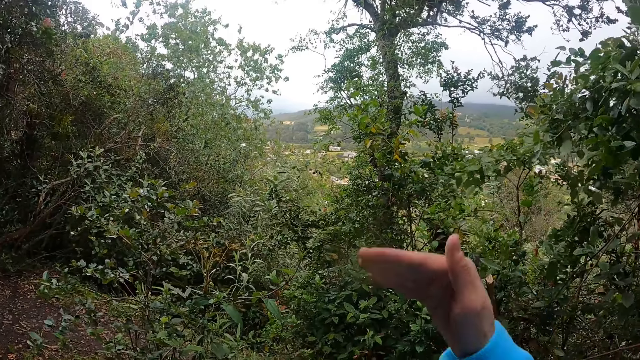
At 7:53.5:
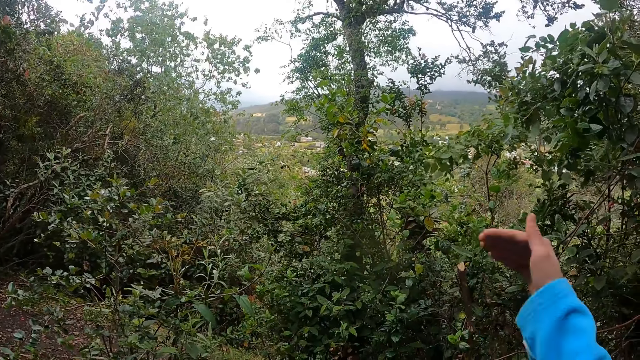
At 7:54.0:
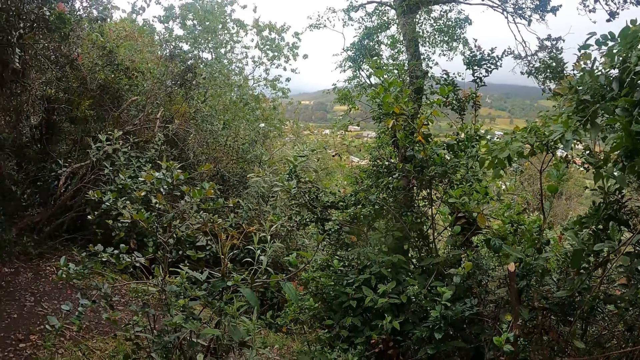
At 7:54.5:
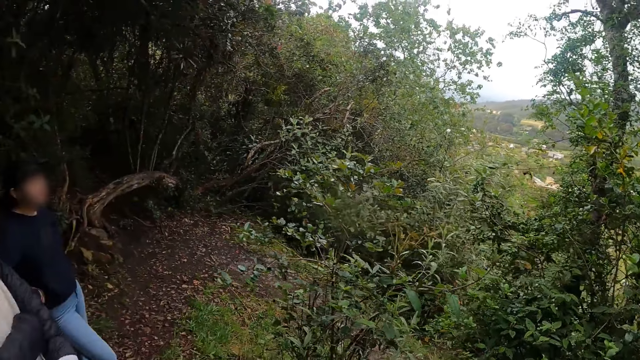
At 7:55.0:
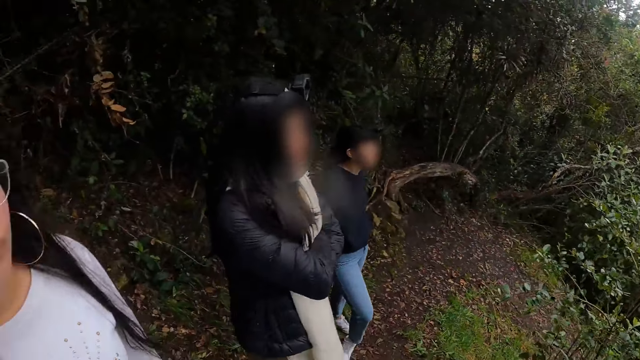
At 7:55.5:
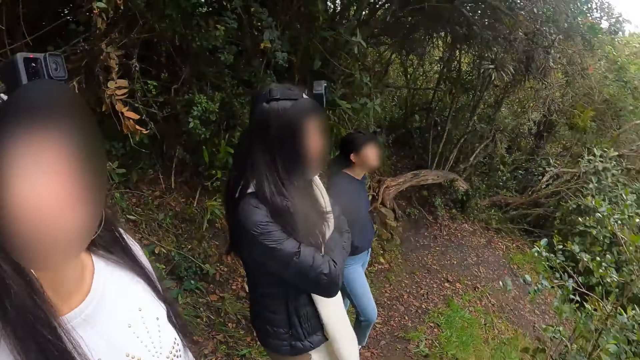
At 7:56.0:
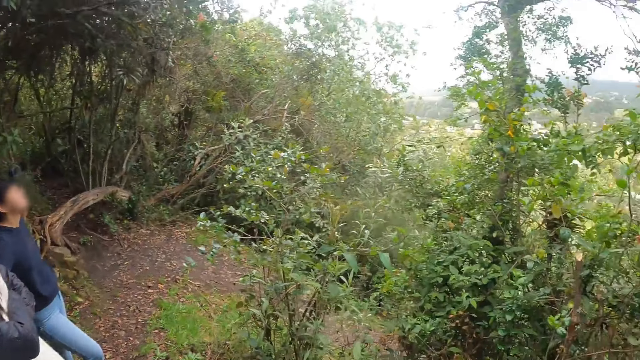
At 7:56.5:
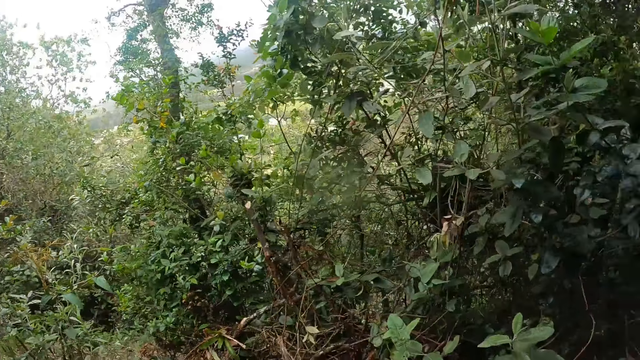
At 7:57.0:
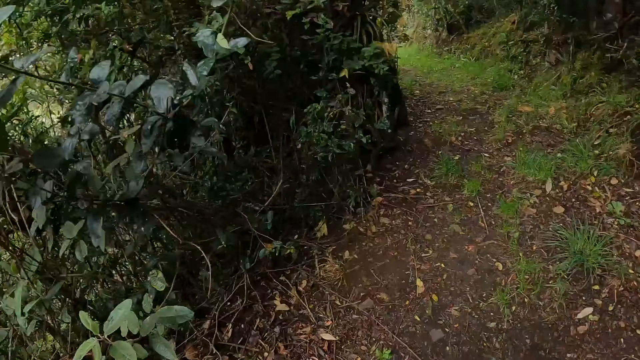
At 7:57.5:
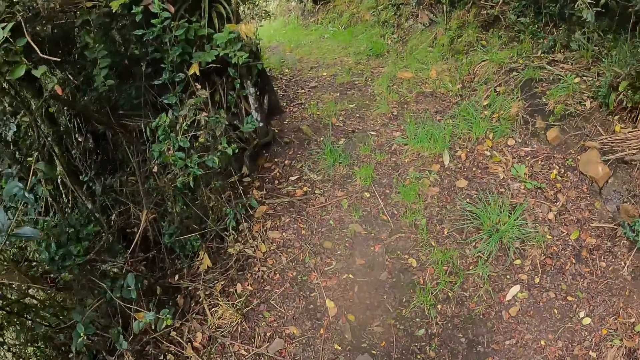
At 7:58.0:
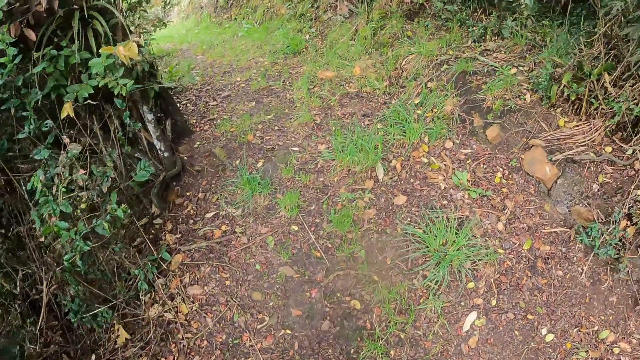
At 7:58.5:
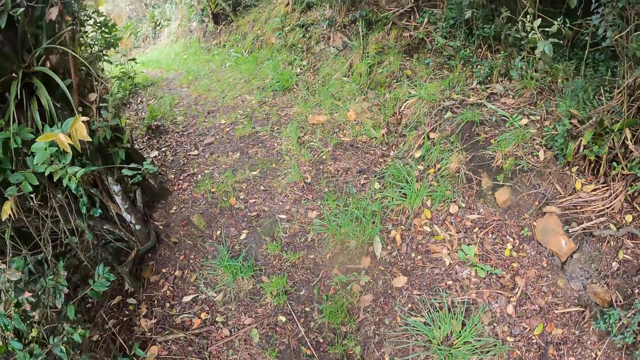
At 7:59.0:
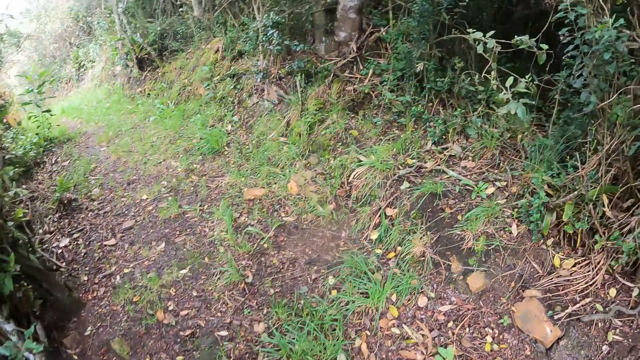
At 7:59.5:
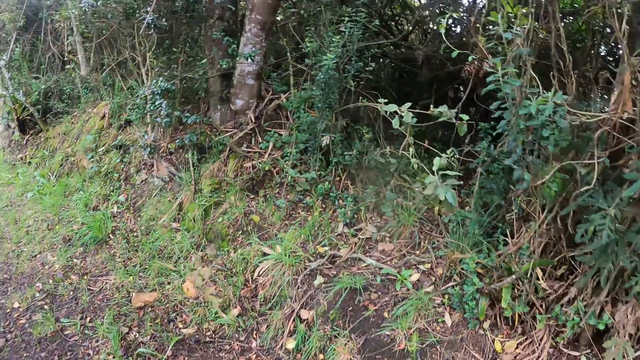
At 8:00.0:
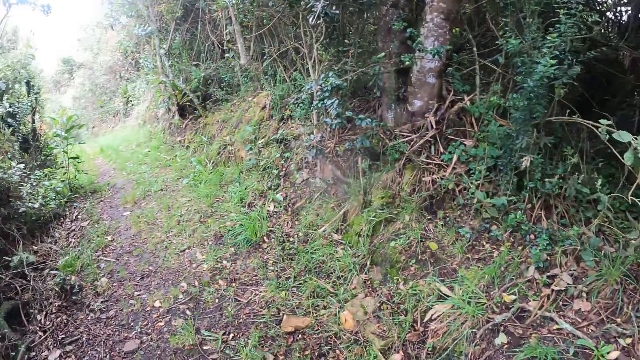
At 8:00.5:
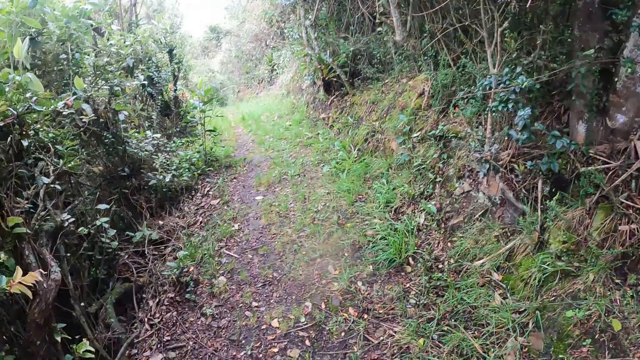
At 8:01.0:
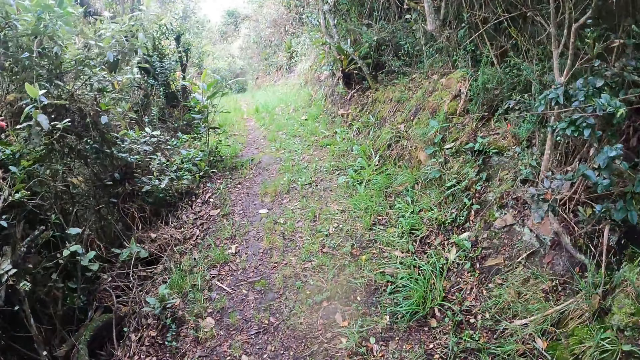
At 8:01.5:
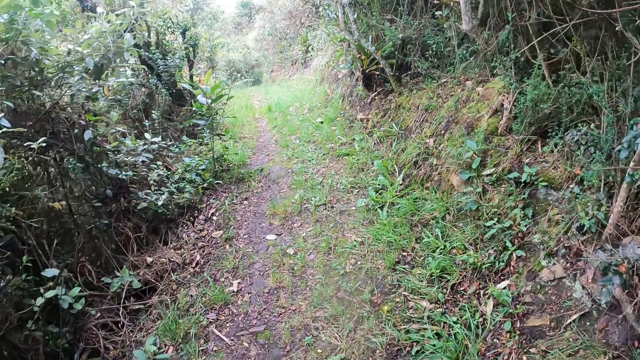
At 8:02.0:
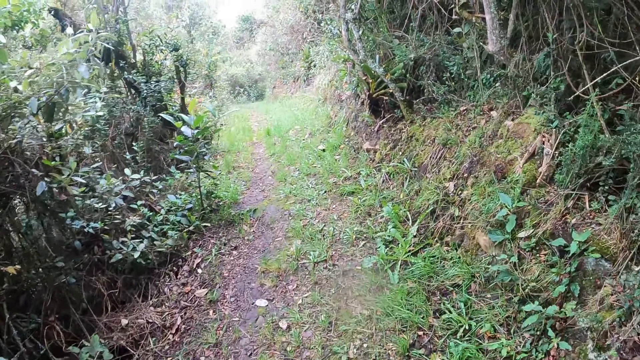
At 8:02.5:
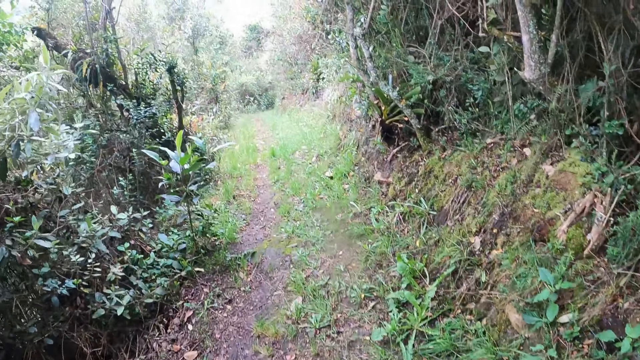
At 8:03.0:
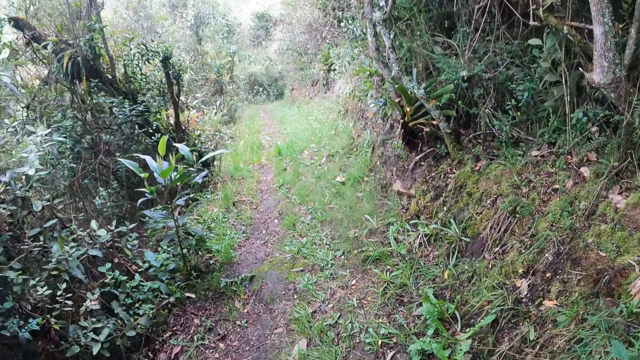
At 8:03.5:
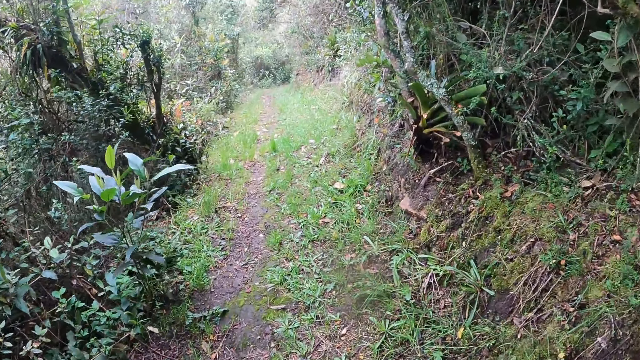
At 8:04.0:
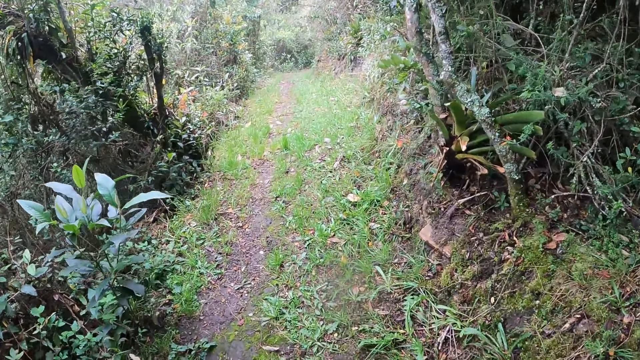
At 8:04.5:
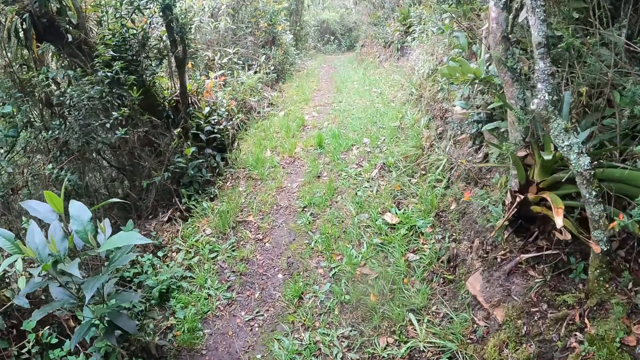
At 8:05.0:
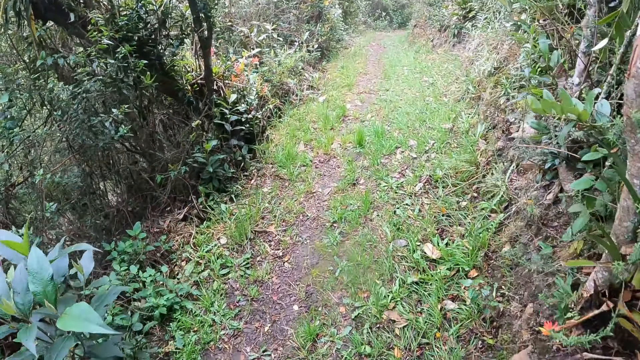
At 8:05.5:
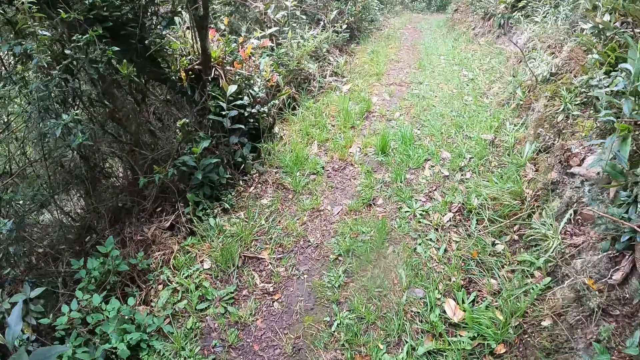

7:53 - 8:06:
The camera wearer interacts with the woman, another woman and a third woman. They walk along the road.

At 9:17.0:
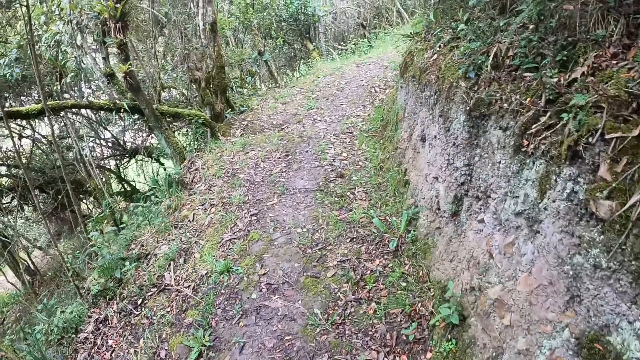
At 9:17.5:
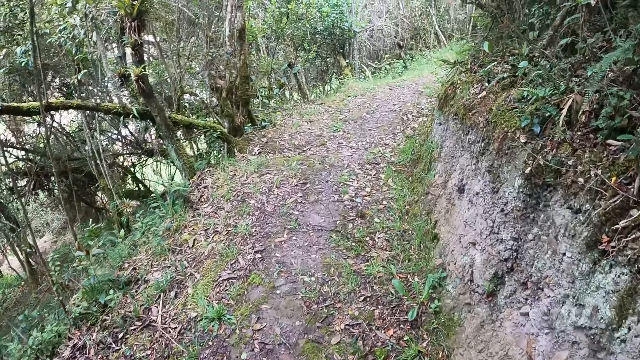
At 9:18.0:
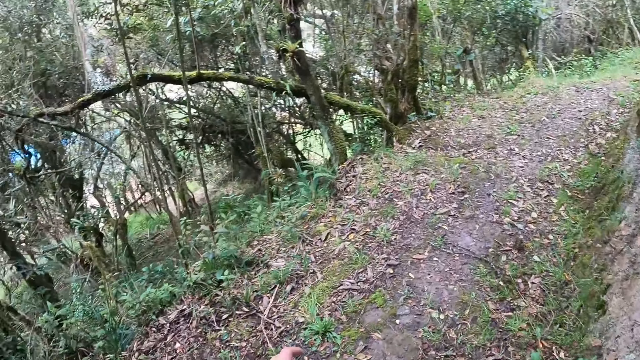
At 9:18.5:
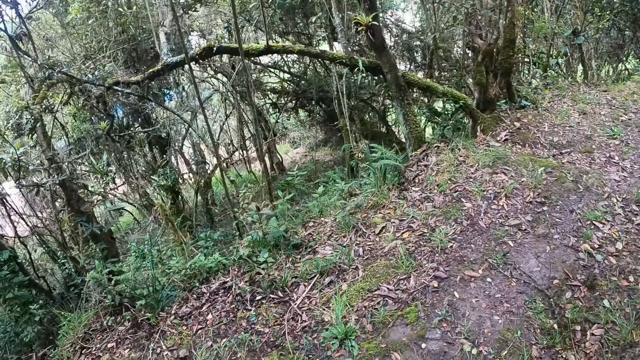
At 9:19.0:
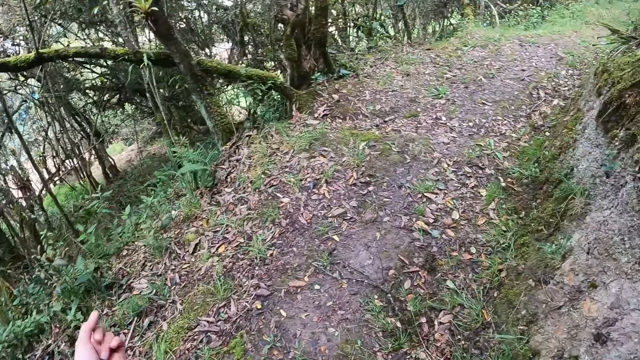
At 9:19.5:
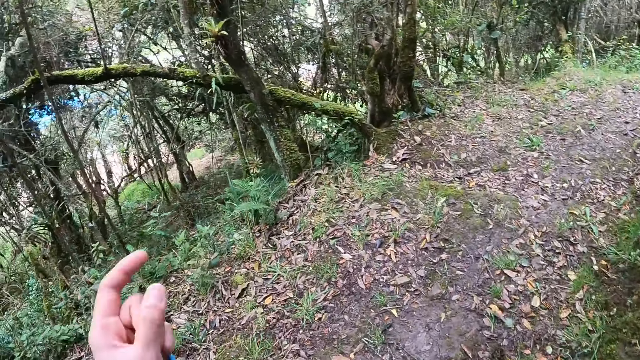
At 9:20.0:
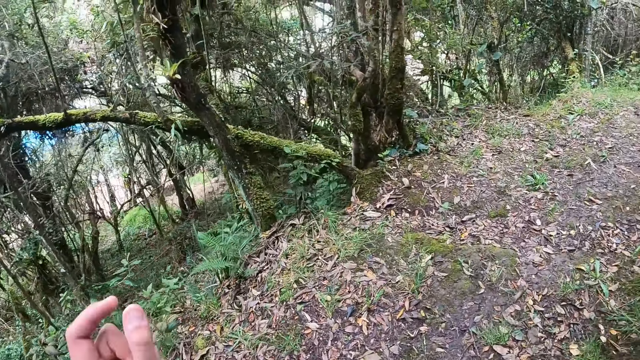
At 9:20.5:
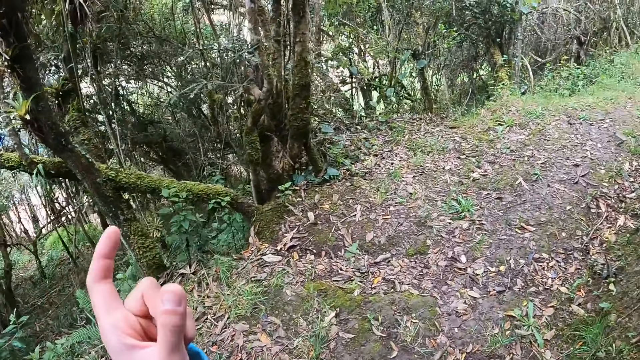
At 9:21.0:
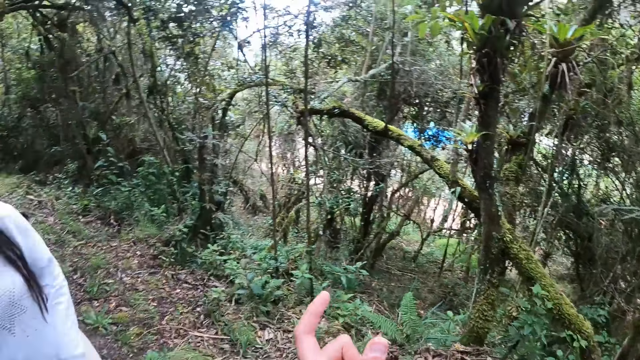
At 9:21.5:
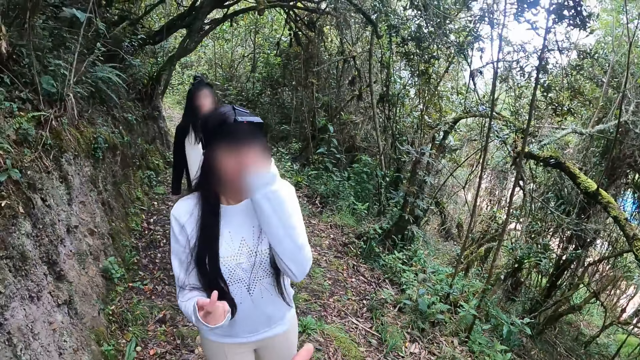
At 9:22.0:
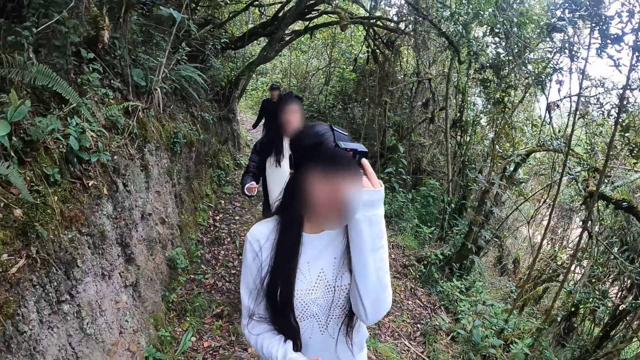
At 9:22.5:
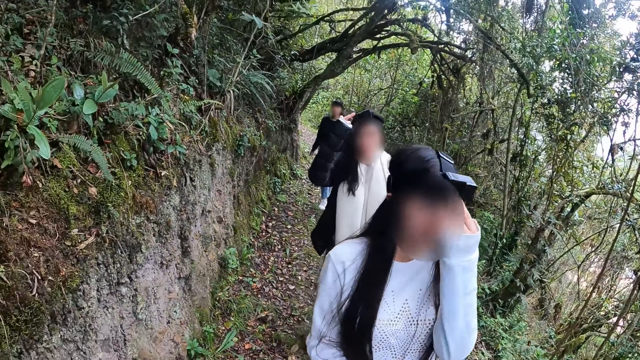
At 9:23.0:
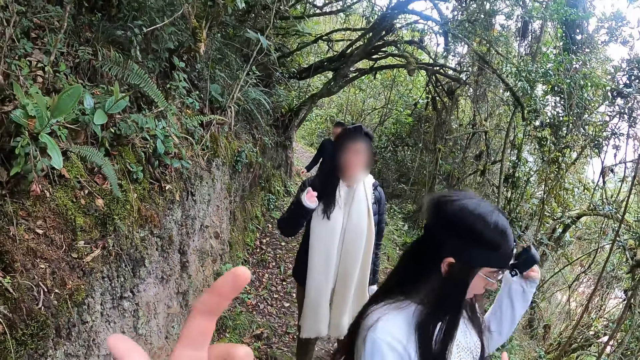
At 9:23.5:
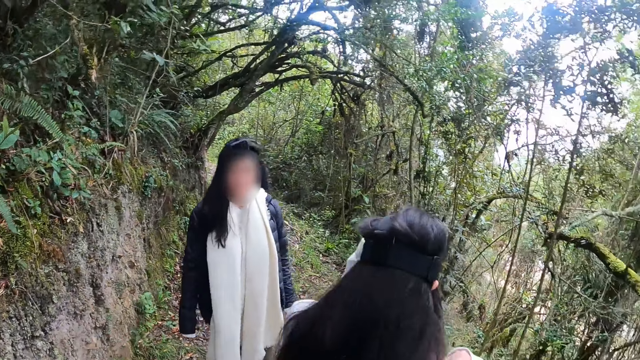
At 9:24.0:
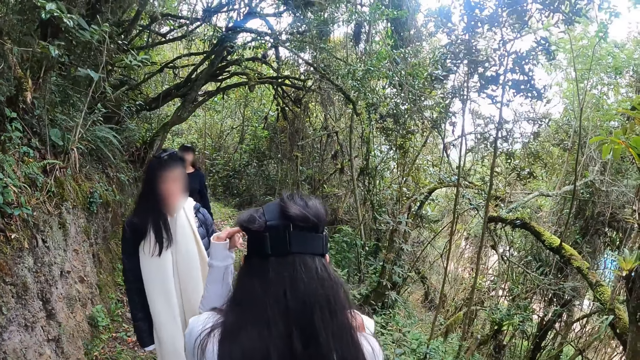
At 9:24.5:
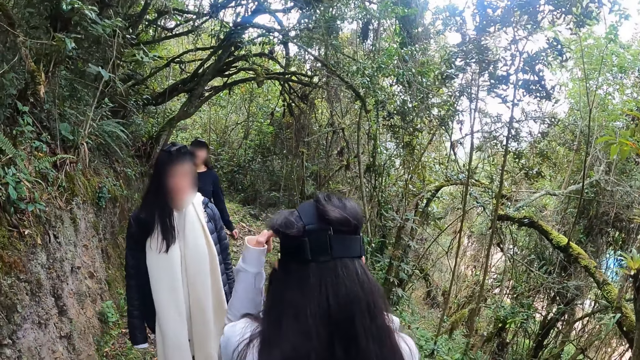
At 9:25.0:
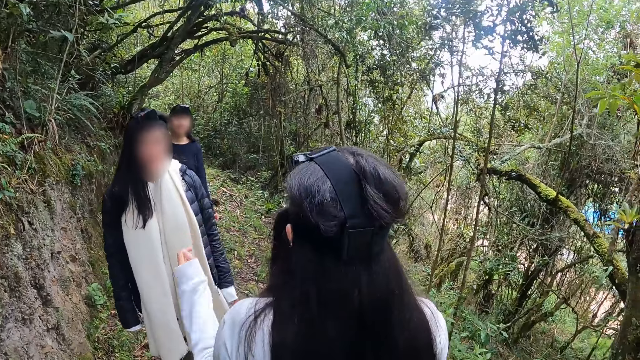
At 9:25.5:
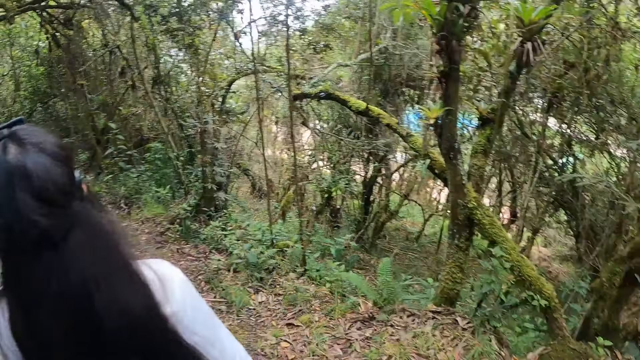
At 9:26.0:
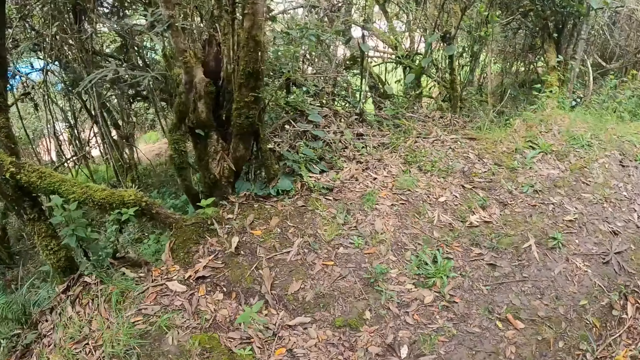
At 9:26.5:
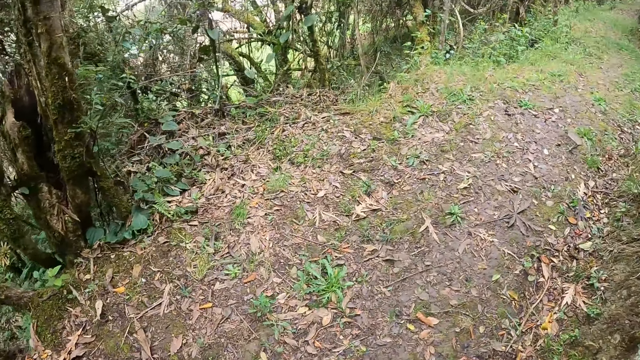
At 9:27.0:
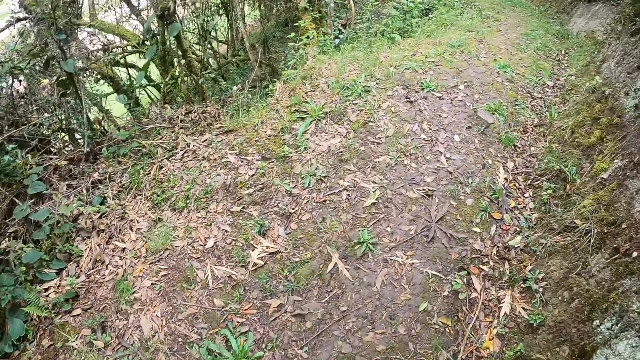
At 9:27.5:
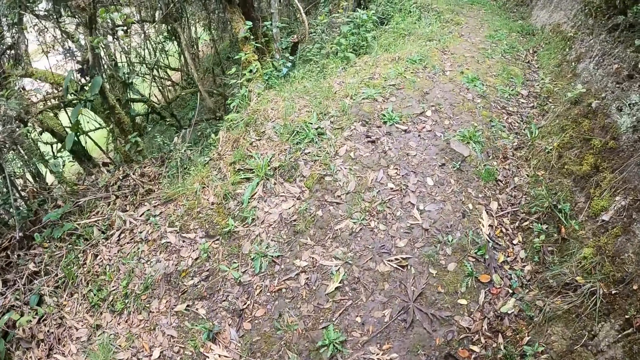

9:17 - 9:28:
The camera wearer points his hands towards the trees. He interacts with the group of people. He looks to the back. A woman interacts with another woman. The camera wearer walks along the path in the forest with the group of people.
